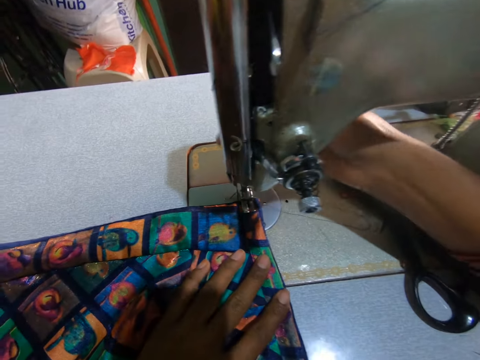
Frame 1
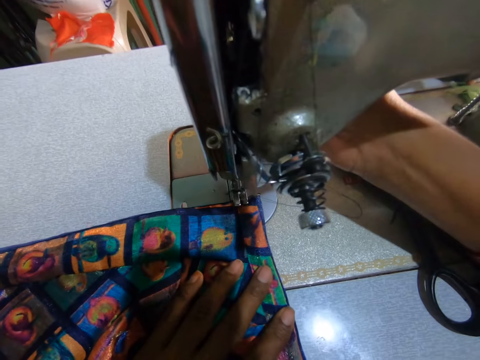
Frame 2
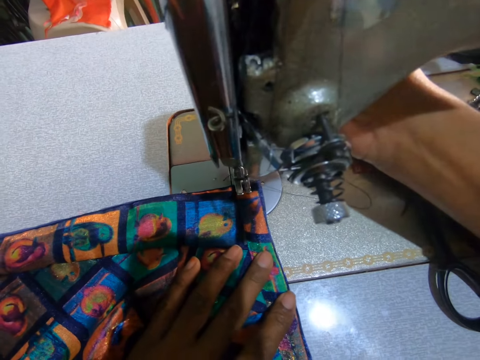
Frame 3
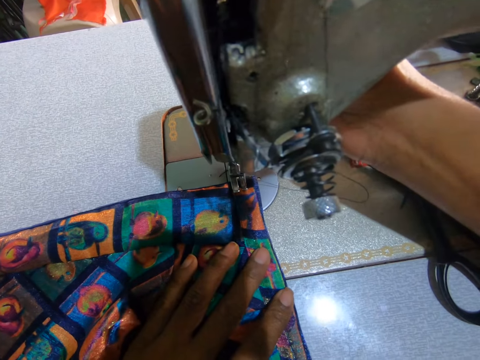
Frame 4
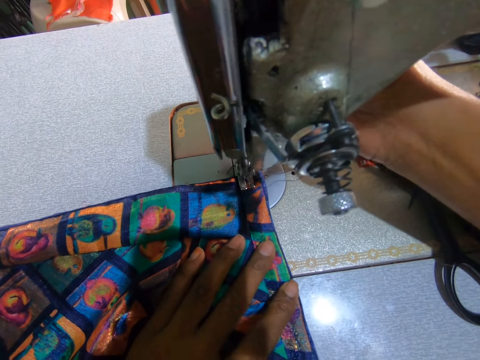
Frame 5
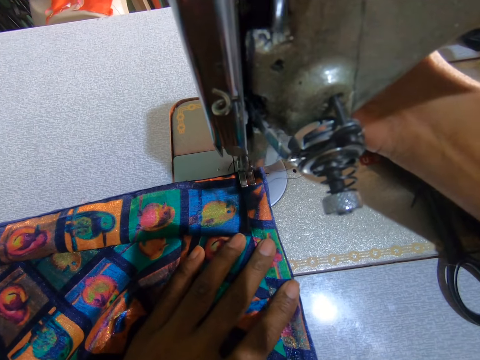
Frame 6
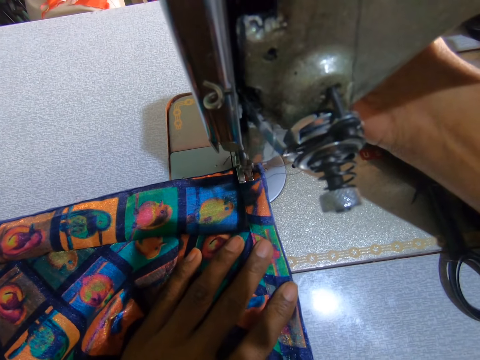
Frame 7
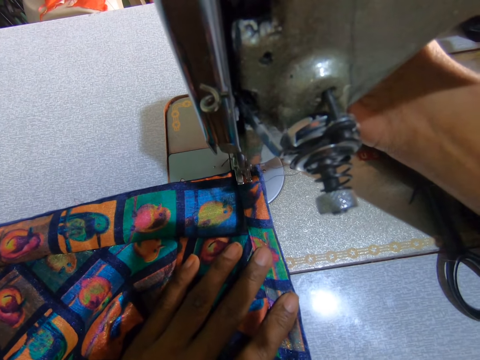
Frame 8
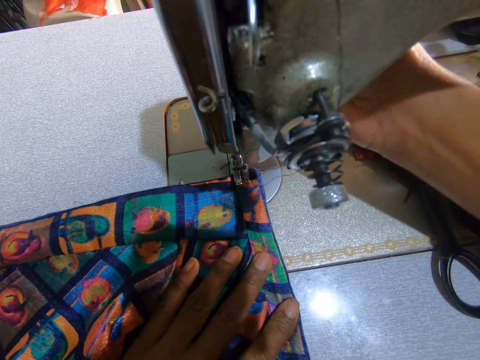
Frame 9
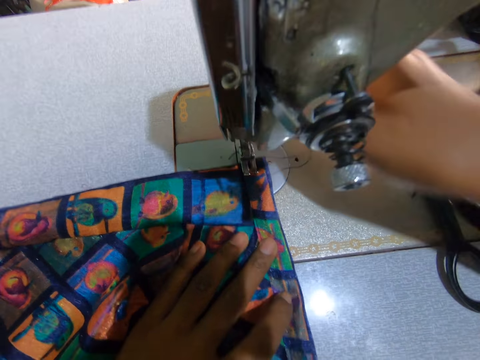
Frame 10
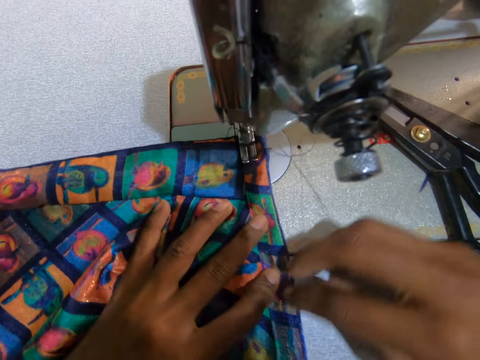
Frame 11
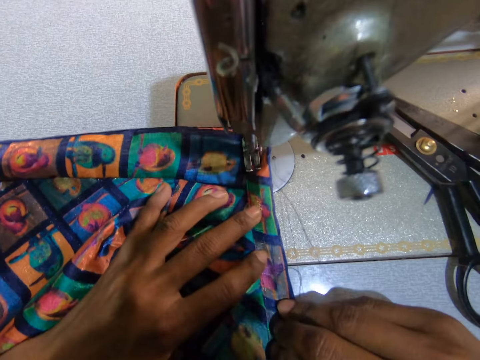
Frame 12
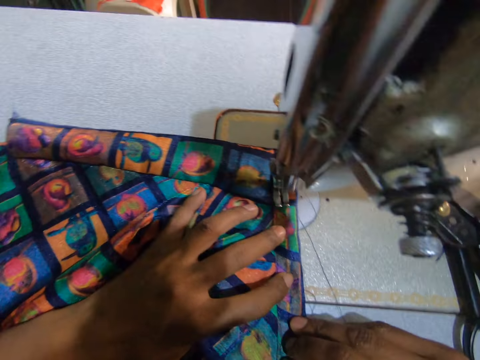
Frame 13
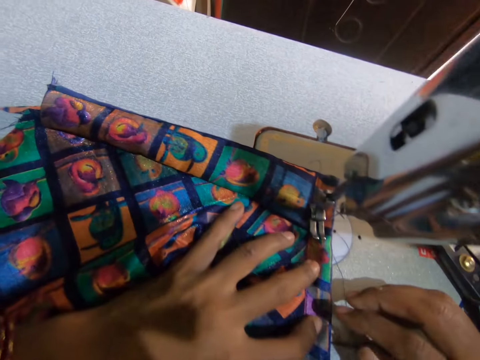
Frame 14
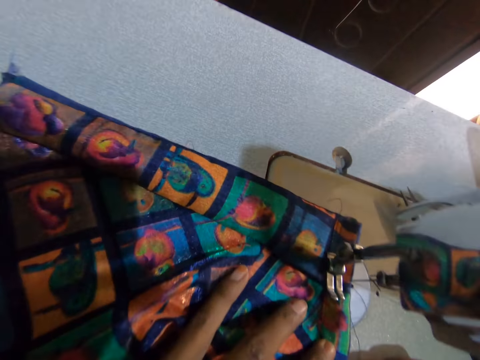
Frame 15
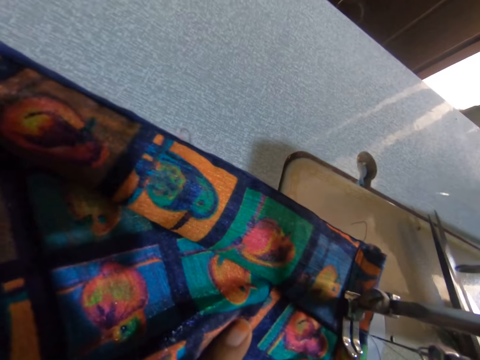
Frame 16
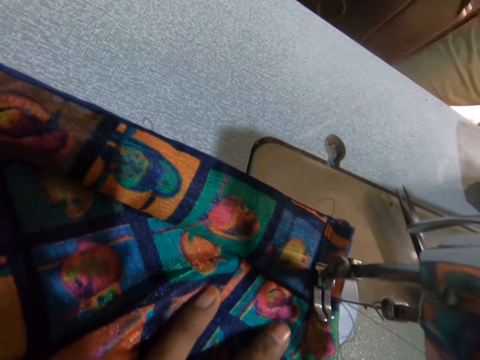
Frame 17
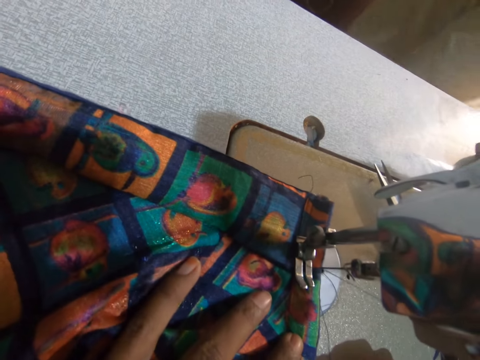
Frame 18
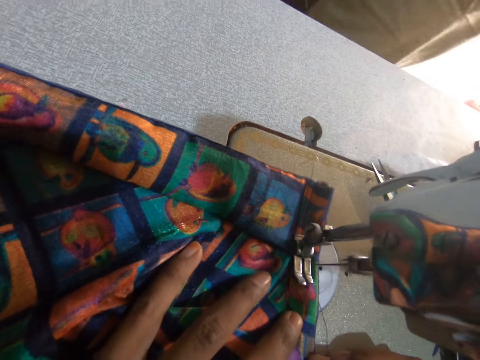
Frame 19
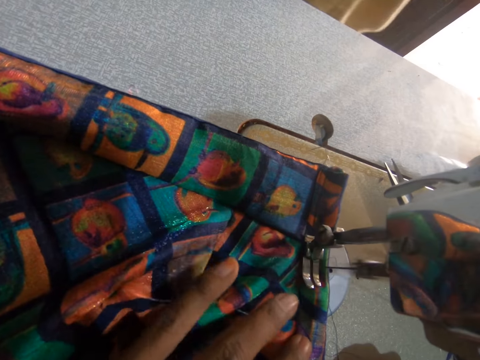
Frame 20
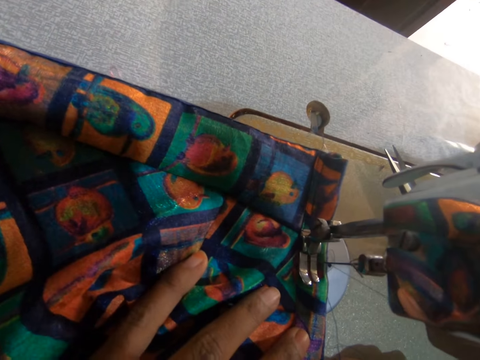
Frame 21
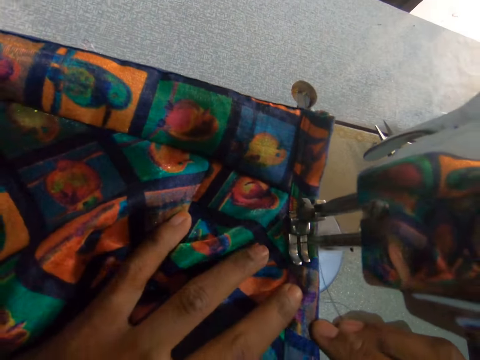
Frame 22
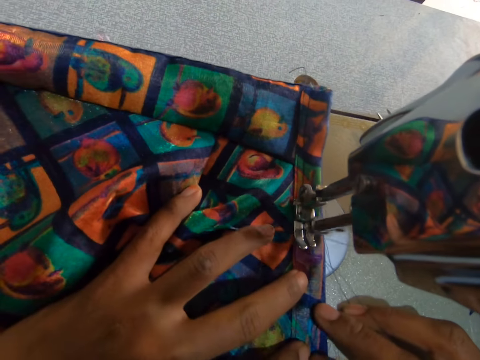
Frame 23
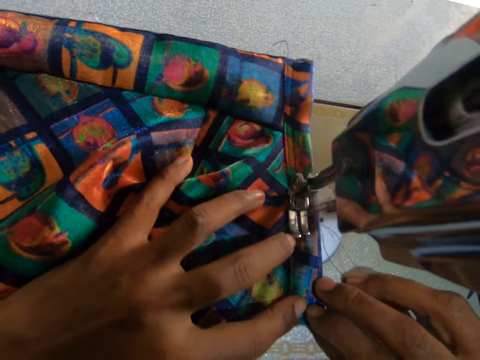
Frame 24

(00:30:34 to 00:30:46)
The camera wearer places a hand on the fabric. They operate the sewing machine. They sew the fabric with the sewing machine. They move the right hand. They stare at the sewing machine. A man walks near the sewing machine. The camera wearer sews the fabric.

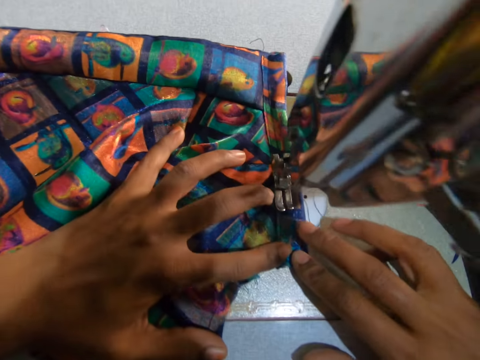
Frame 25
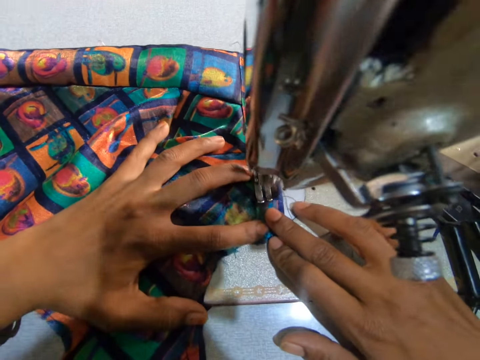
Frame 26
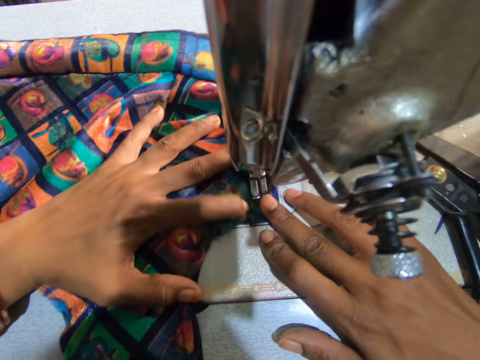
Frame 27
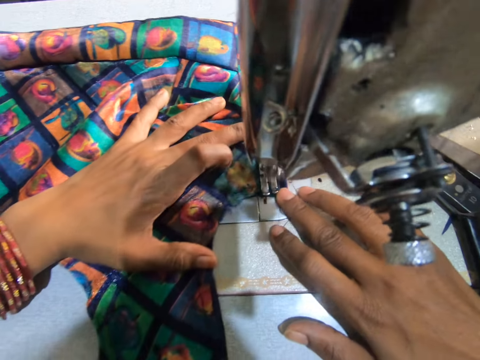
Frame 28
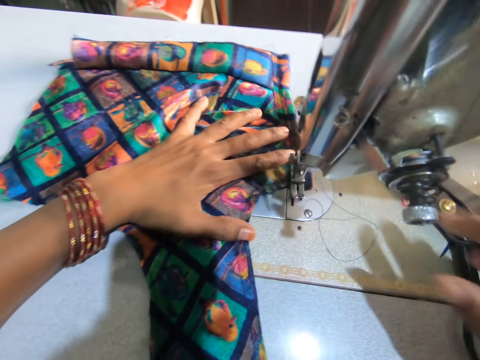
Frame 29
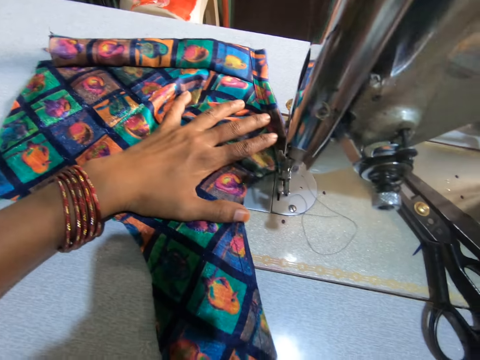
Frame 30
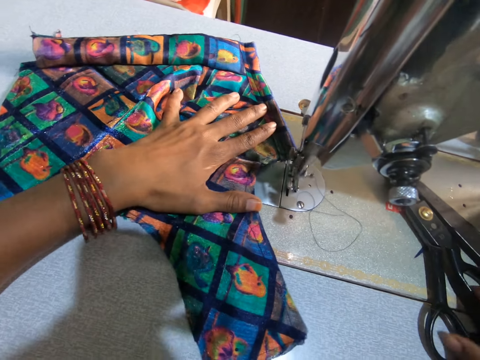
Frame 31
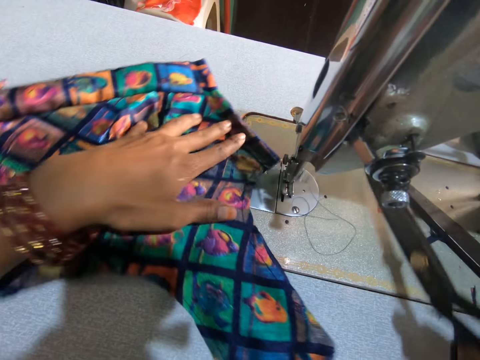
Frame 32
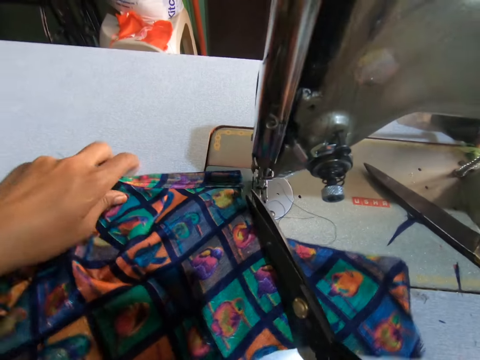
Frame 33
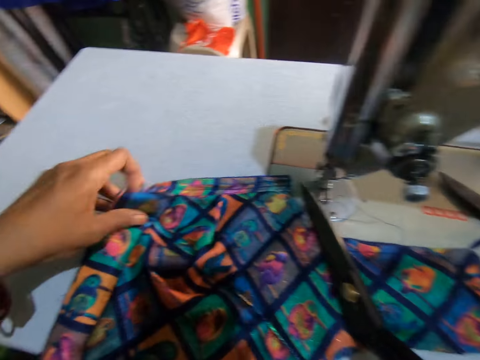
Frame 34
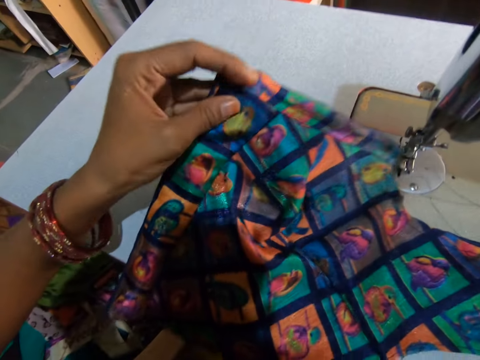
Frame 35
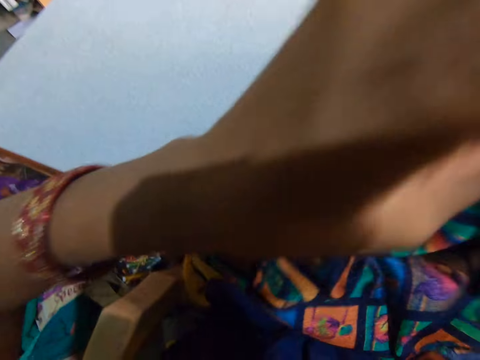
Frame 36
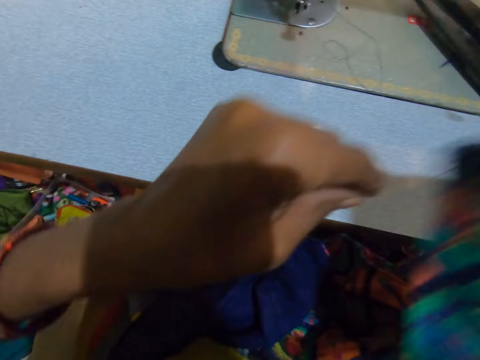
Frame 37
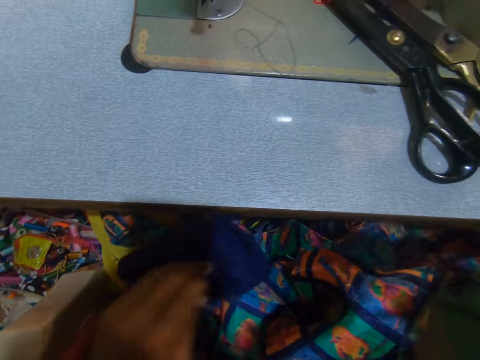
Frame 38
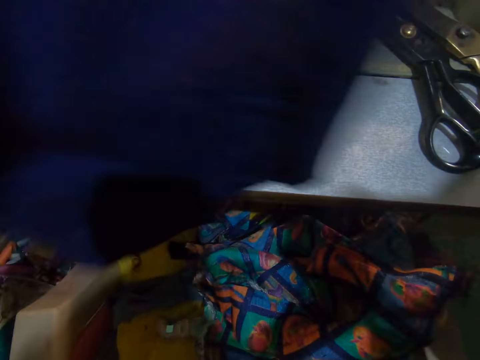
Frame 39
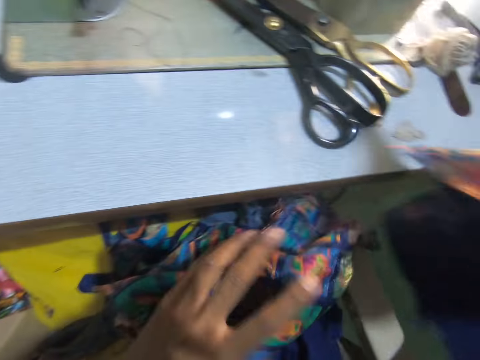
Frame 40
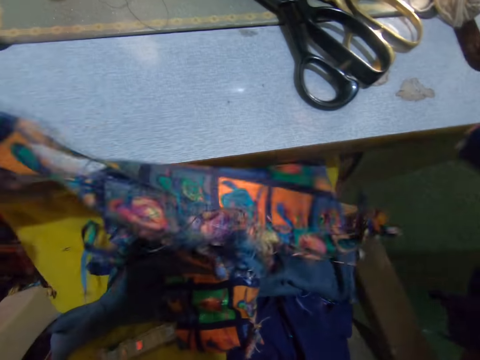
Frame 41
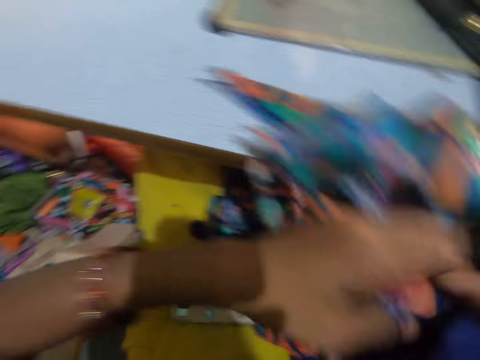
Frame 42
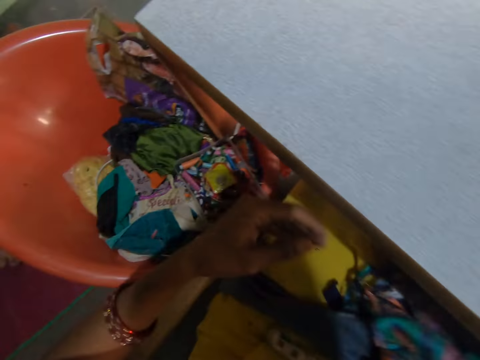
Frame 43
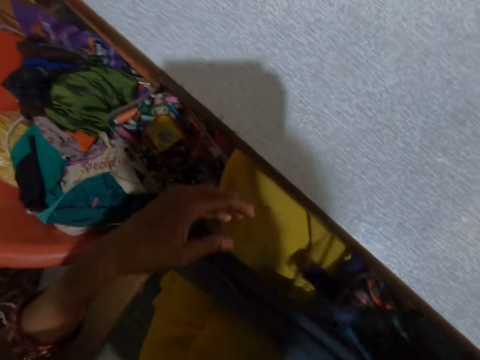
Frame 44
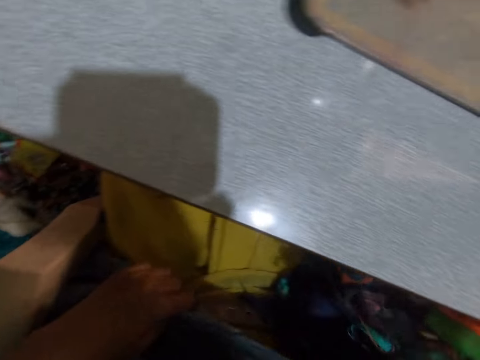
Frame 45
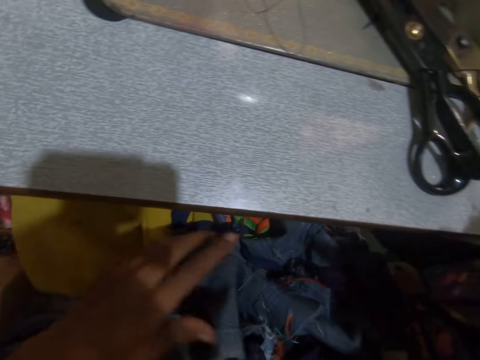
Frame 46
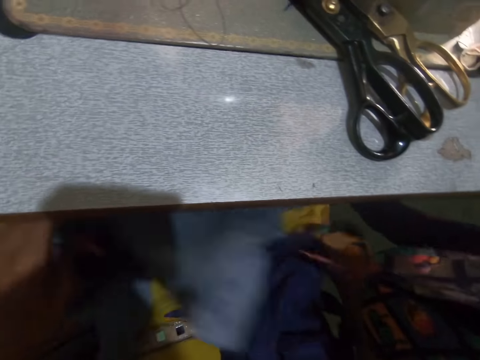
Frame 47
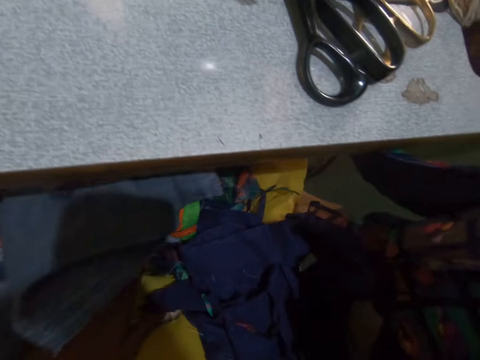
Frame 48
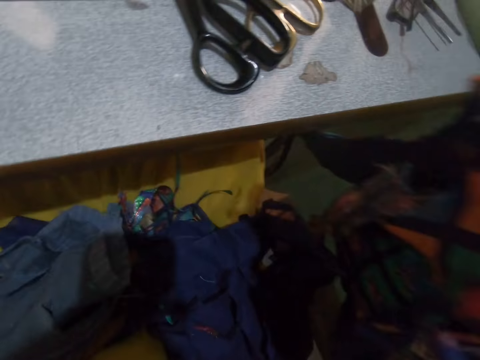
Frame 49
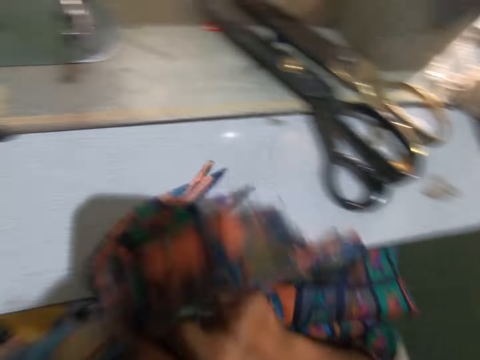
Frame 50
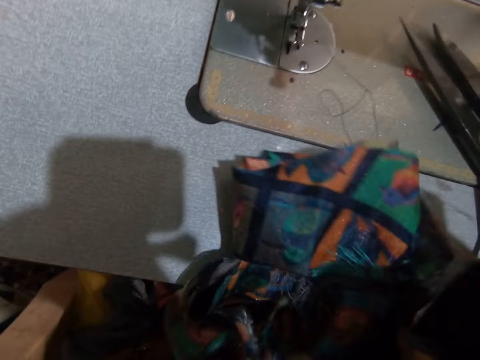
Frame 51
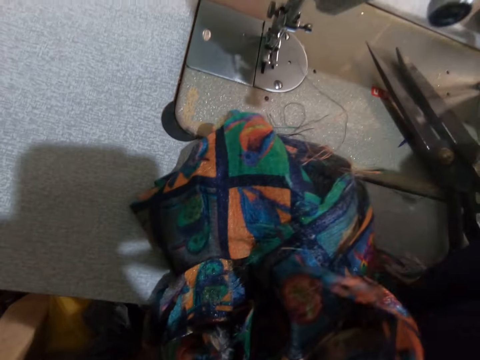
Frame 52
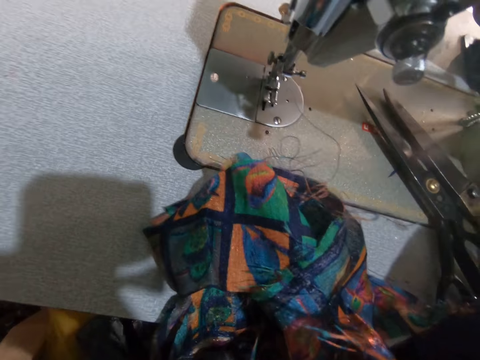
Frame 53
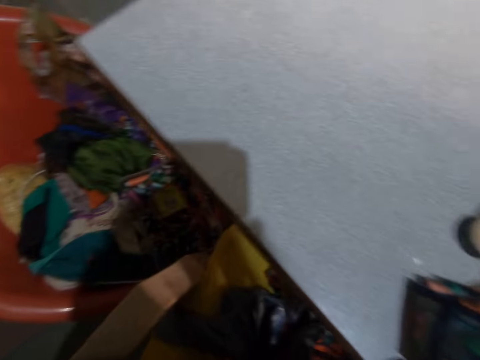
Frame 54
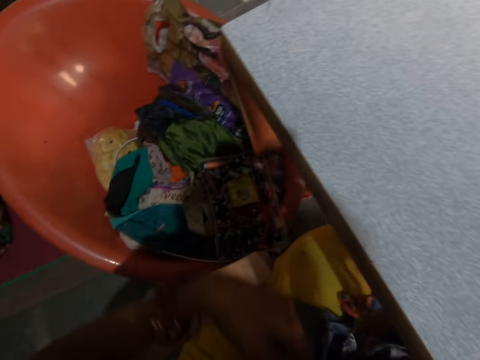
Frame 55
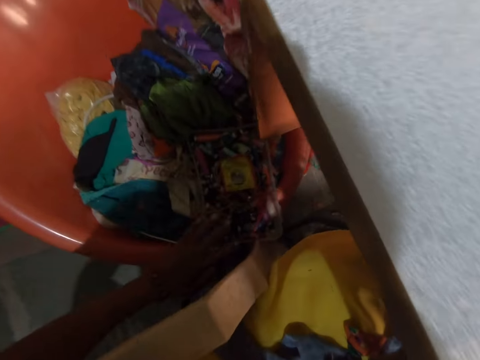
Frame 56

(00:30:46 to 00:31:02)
The camera wearer takes the scissors on the sewing machine table with her right hand. She rotates the fabric. She cuts the thread from the sewing machine with the scissors. She places the scissors on the table. She lifts the fabric and passes the fabric to the right hand. She picks up a fabric and passes the fabric to the right hand. She picks up a fabric. She adjusts the pieces of fabric on her lap. She drops the fabric on the thighs. She inspects the fabrics, moves the fabrics and places the fabrics on the table. She moves a bucket.
